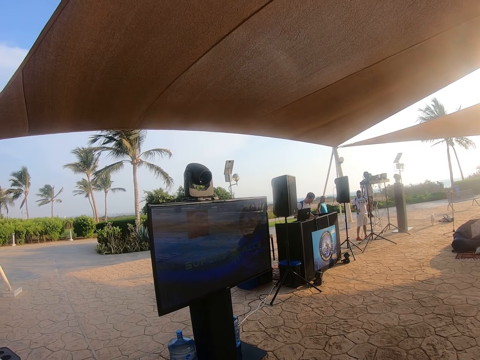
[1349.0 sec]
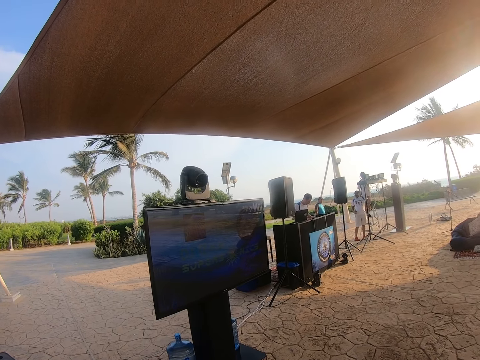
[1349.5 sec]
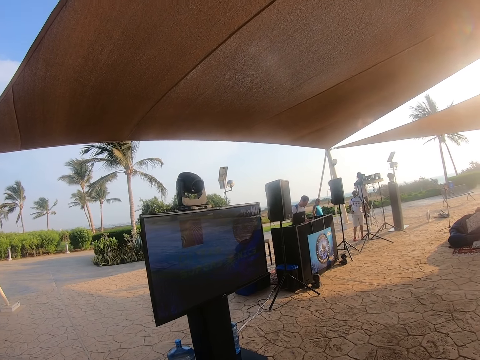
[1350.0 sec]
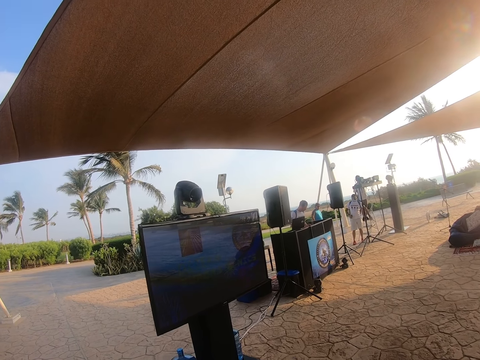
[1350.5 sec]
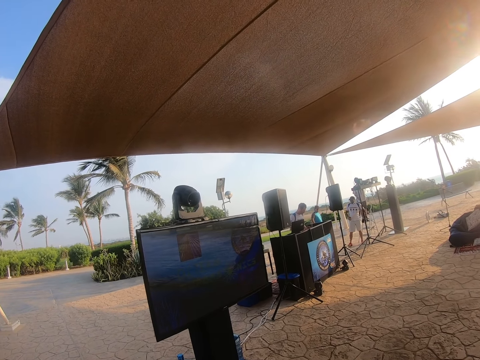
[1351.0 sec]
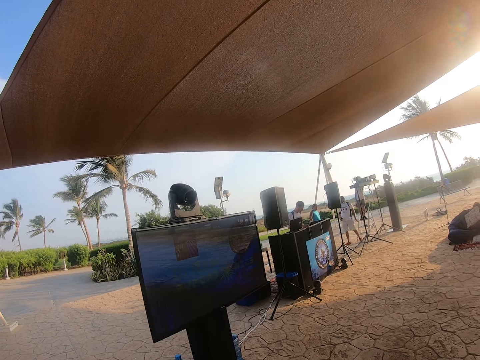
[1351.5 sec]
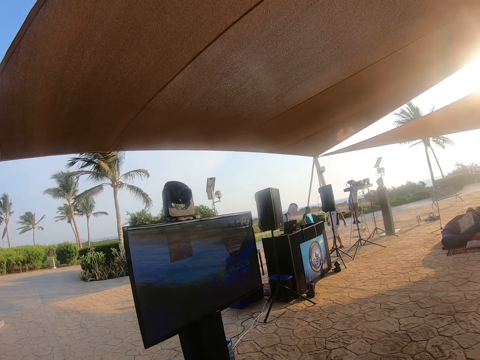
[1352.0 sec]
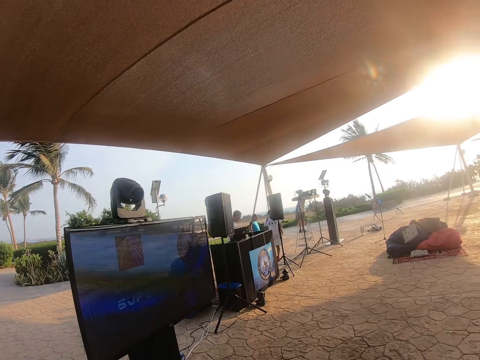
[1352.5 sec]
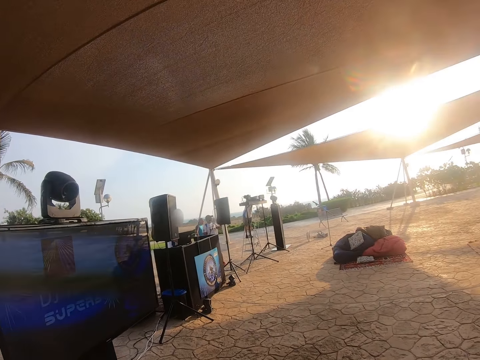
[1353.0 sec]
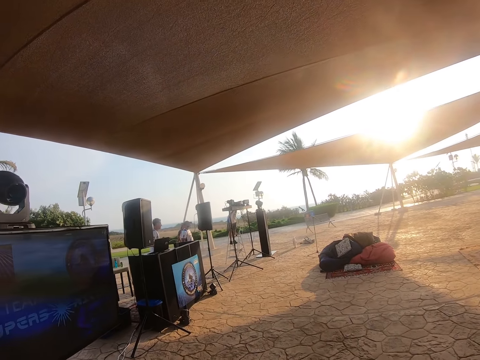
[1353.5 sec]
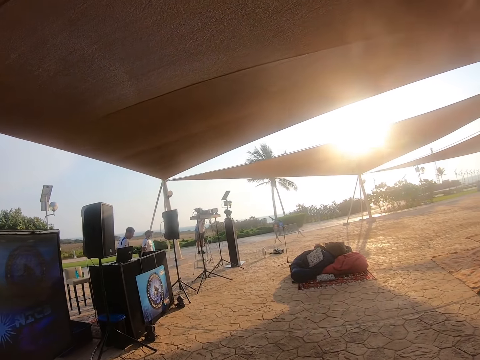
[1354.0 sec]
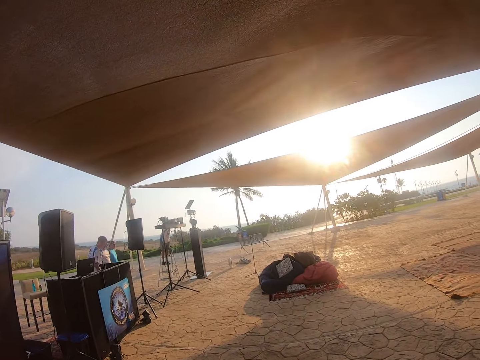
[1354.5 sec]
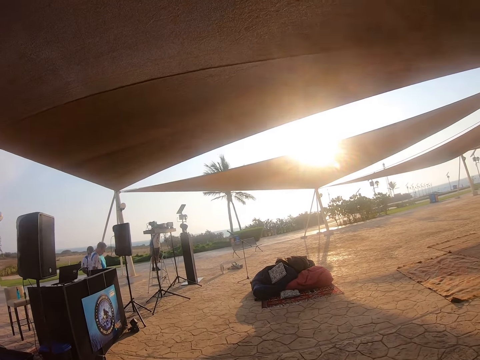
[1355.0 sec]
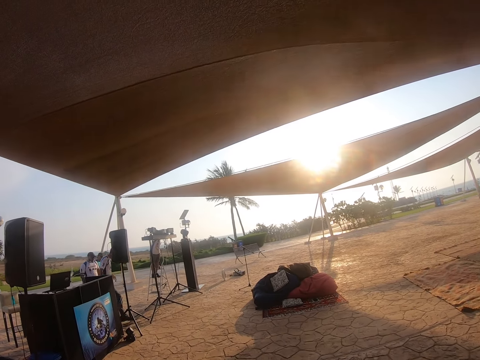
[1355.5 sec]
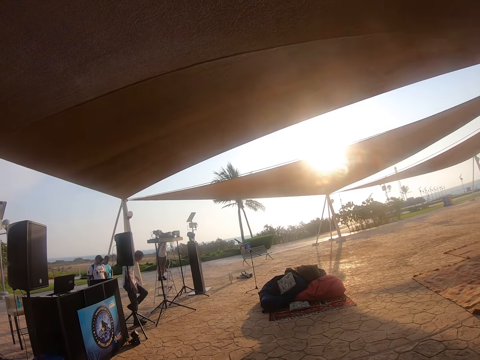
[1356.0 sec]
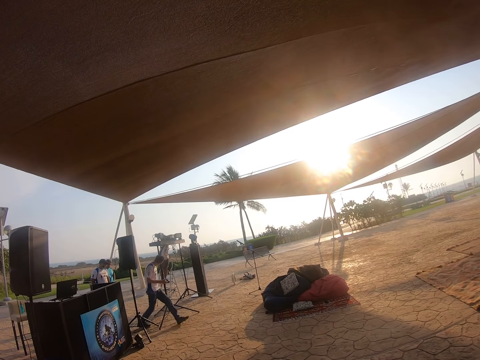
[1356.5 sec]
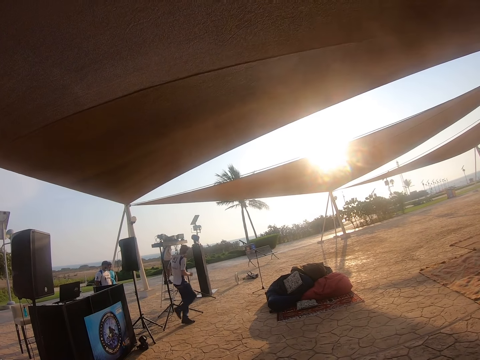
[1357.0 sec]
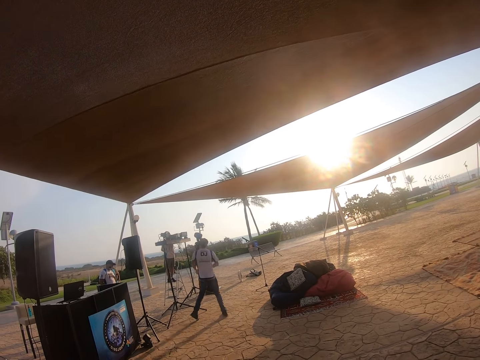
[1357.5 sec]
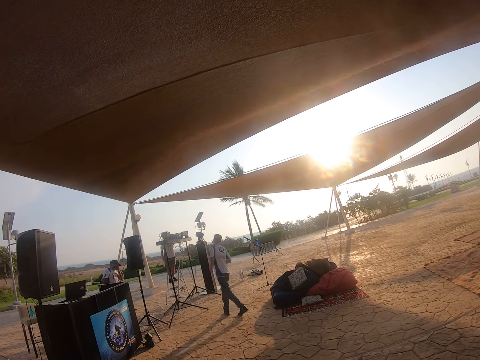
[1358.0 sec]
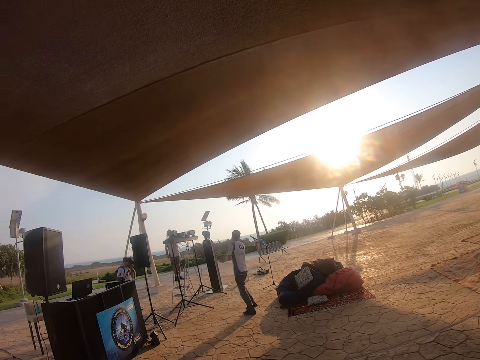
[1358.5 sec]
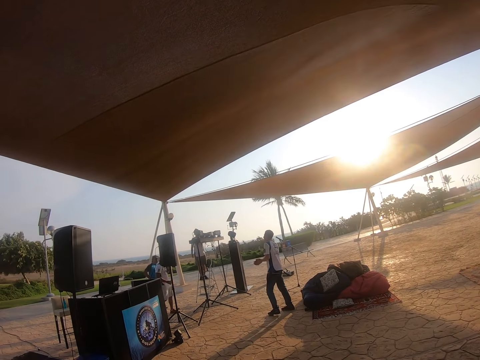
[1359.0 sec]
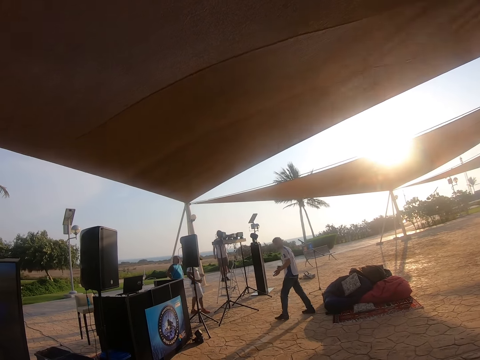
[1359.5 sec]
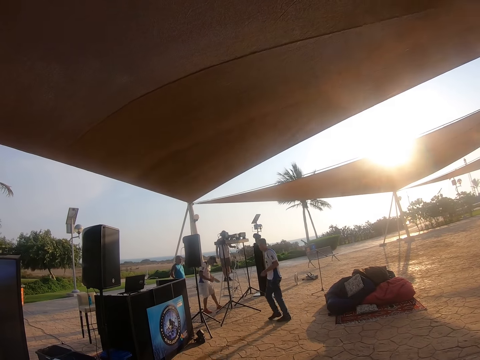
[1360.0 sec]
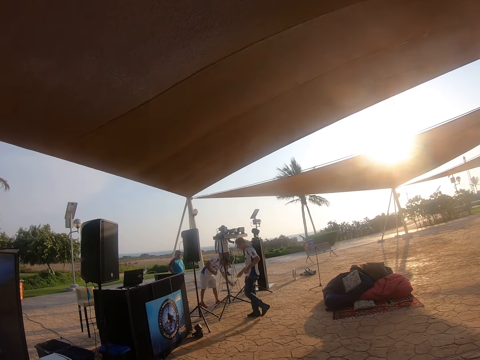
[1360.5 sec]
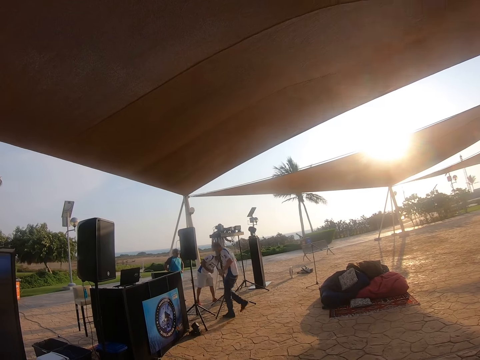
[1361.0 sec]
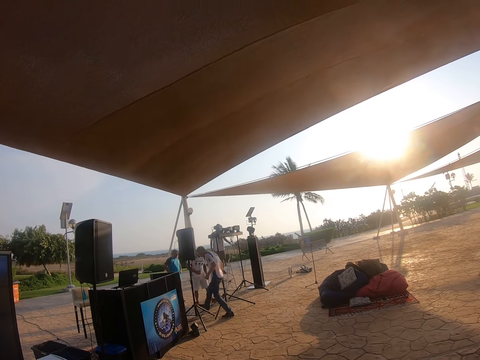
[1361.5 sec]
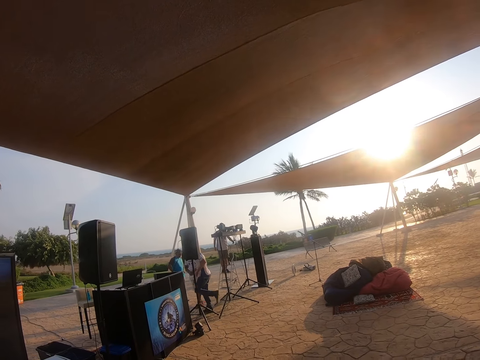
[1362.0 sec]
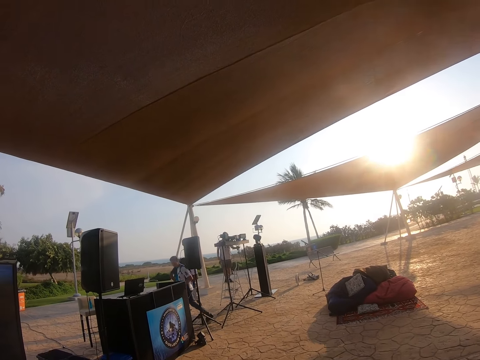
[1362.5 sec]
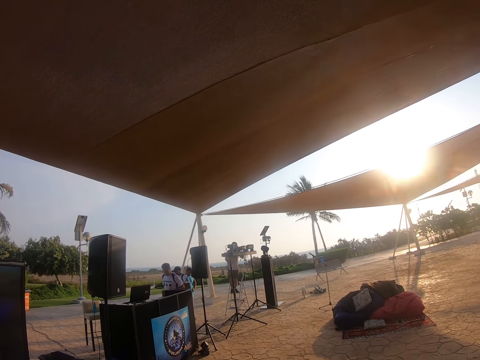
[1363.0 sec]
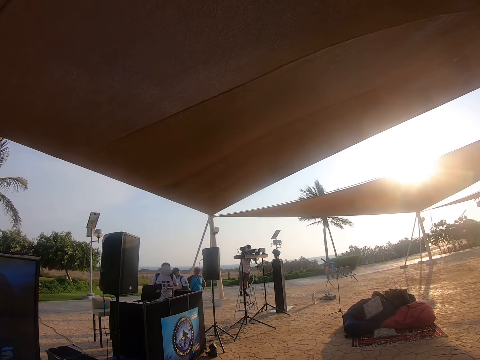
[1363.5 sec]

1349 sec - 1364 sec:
A man walks around. The camera wearer looks at the speakers. Another man walks around. The first man checks the cable. The other man walks towards the table.

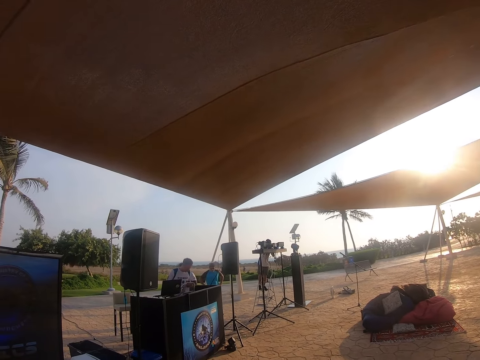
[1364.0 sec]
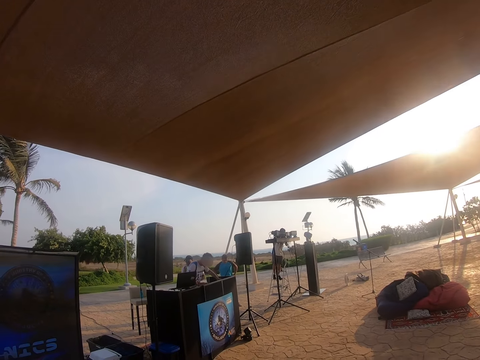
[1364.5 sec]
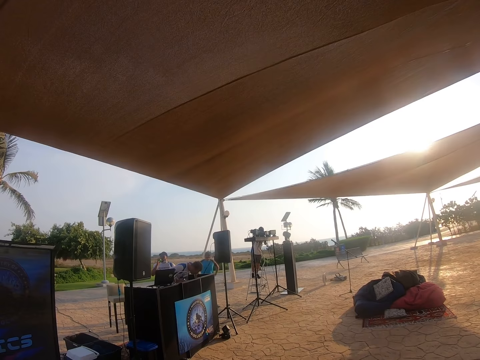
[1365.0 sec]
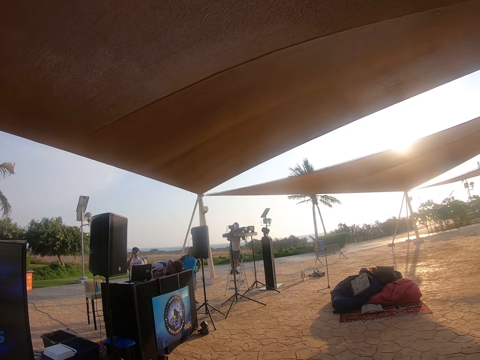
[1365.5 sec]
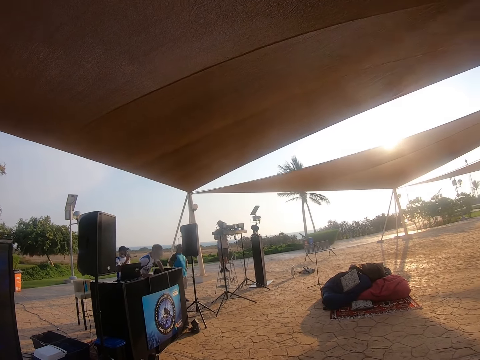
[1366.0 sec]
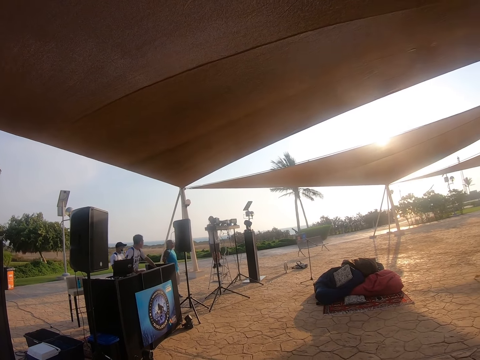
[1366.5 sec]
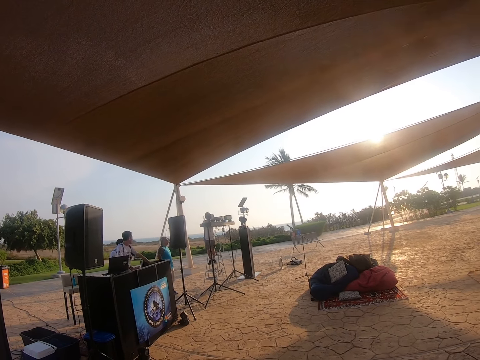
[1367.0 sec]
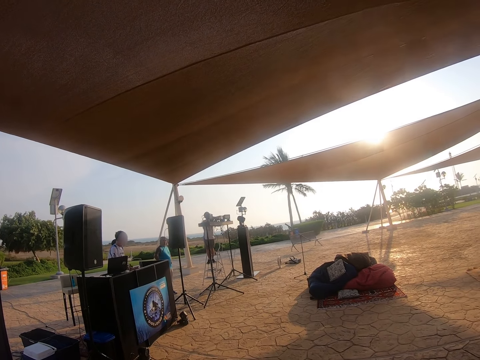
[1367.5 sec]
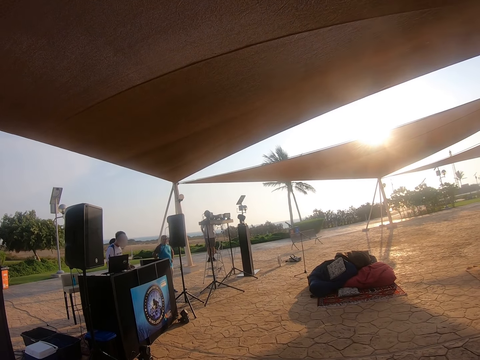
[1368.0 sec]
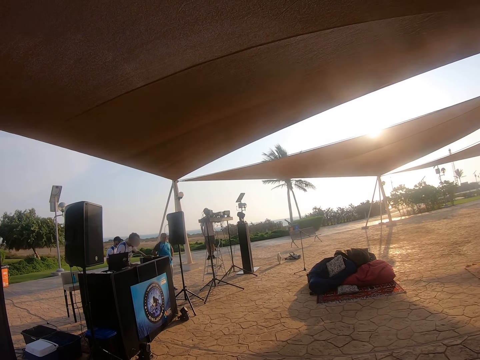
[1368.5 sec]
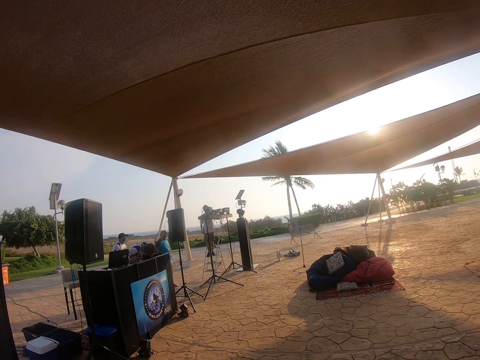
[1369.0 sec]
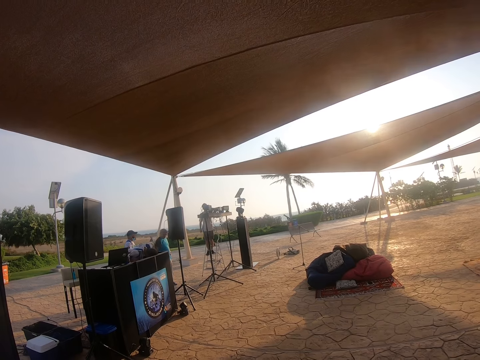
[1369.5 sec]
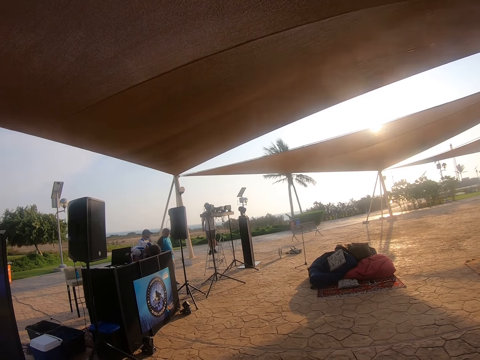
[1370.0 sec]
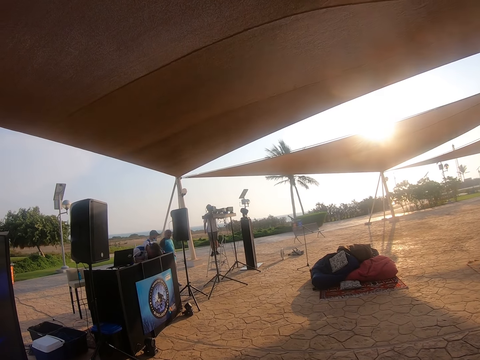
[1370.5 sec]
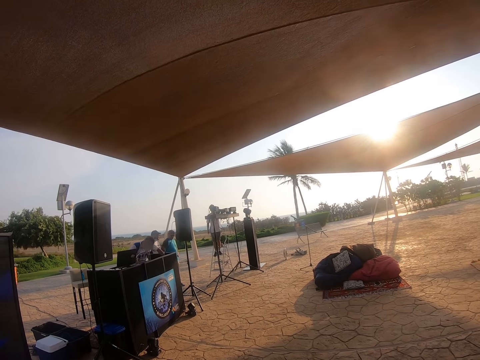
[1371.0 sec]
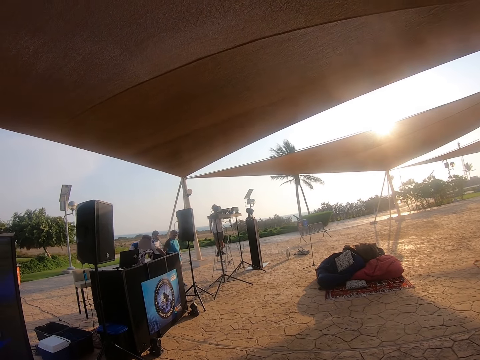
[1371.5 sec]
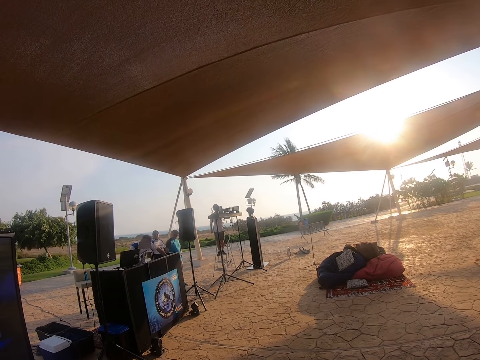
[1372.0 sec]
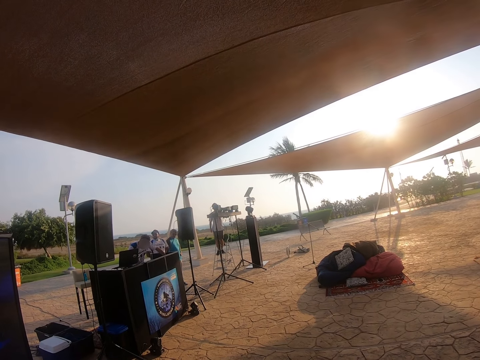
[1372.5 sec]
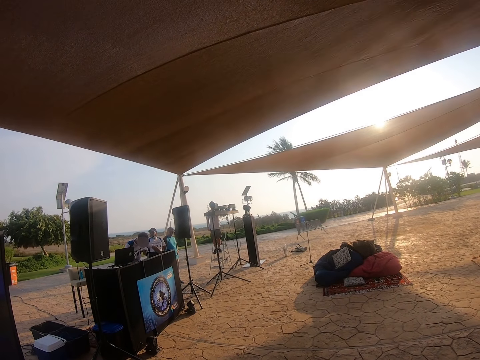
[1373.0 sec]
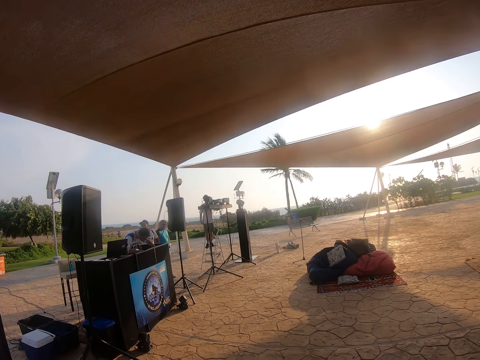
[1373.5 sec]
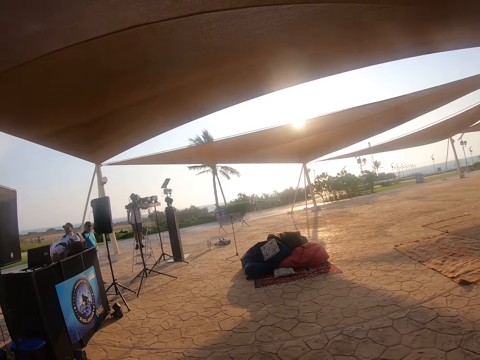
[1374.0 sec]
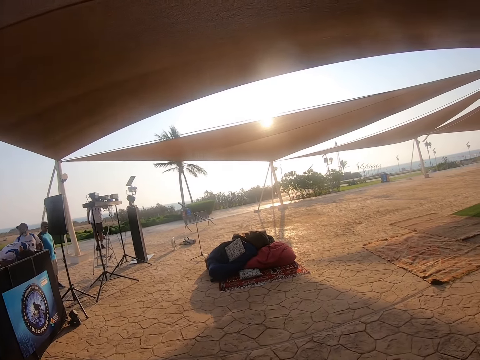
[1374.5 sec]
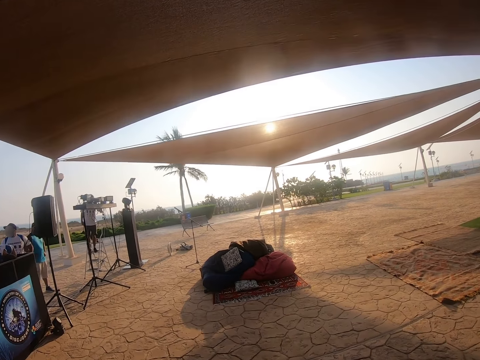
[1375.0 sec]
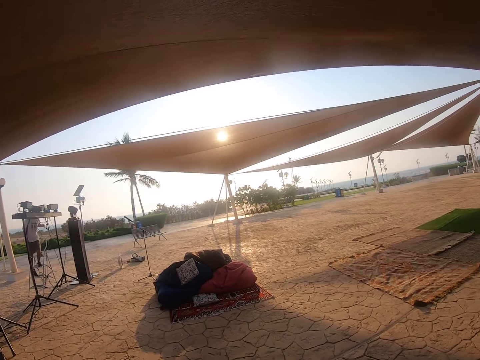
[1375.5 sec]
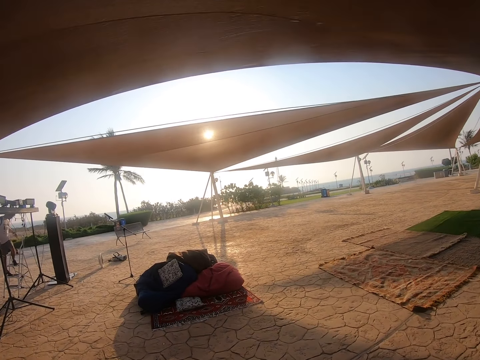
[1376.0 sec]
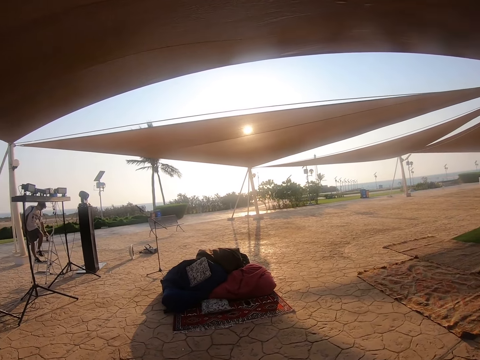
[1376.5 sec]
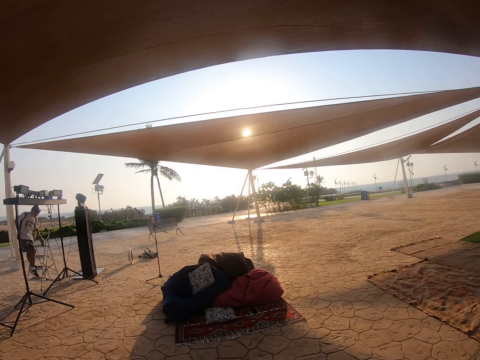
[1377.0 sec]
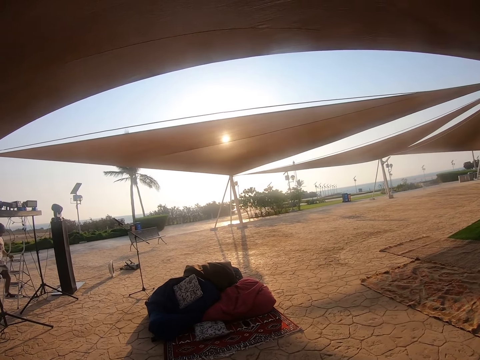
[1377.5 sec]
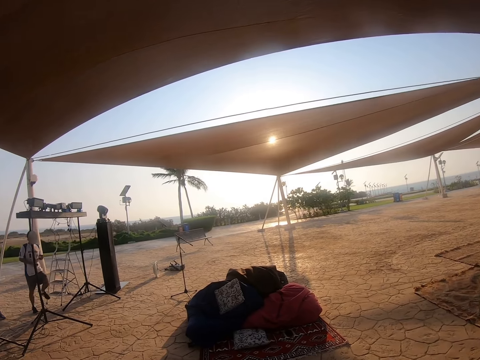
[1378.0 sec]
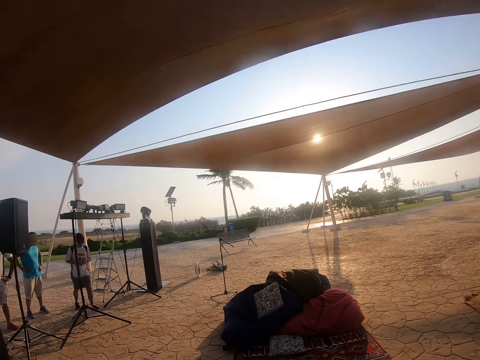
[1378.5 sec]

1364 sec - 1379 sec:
A man bends down and stands up. The man bends down. The camera wearer looks around. They walk under the tent.
